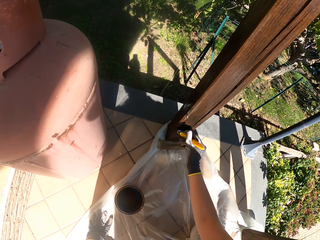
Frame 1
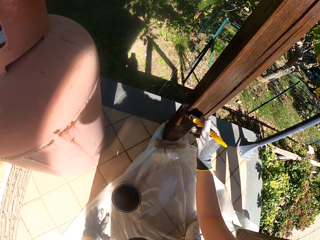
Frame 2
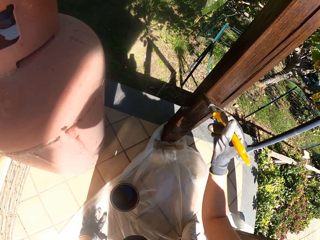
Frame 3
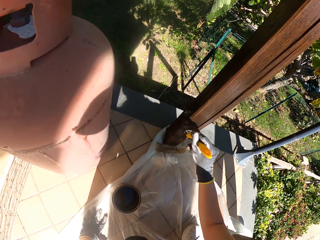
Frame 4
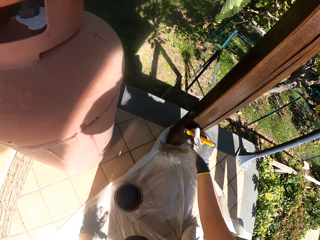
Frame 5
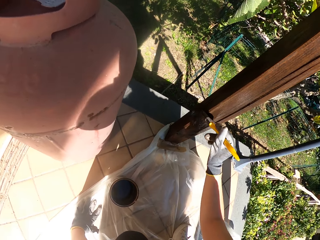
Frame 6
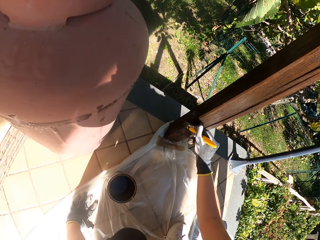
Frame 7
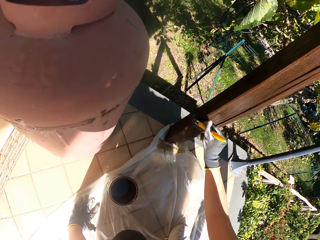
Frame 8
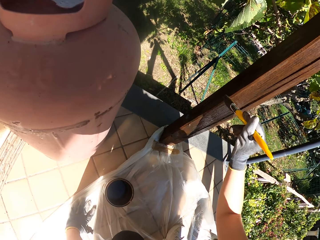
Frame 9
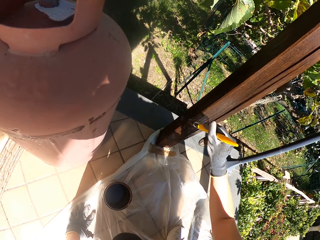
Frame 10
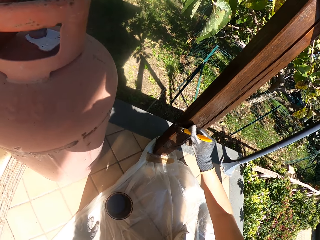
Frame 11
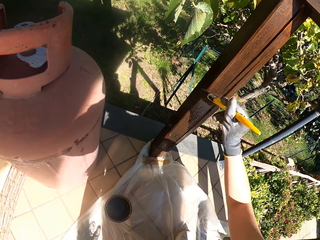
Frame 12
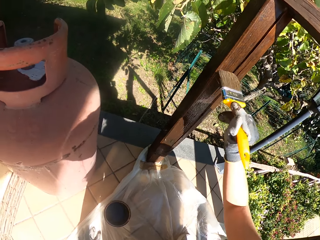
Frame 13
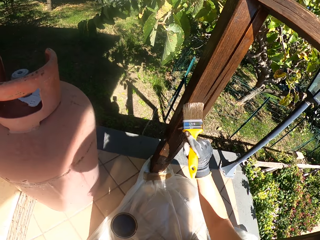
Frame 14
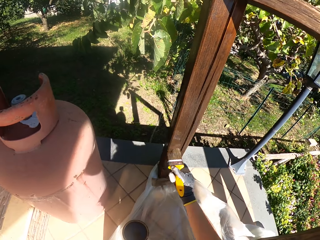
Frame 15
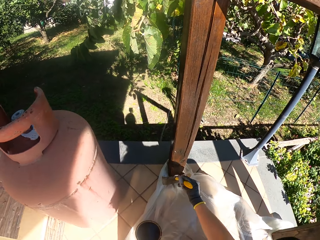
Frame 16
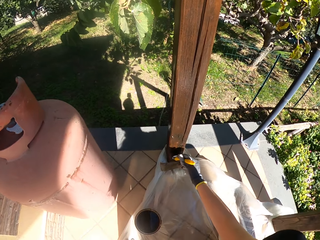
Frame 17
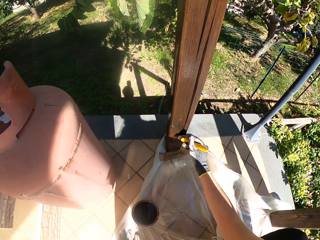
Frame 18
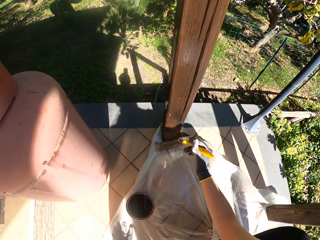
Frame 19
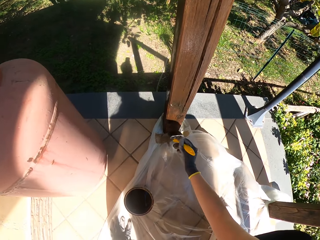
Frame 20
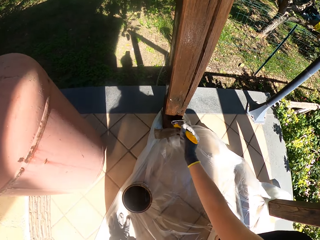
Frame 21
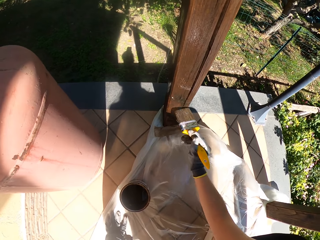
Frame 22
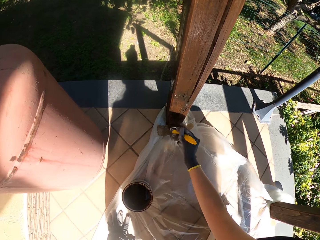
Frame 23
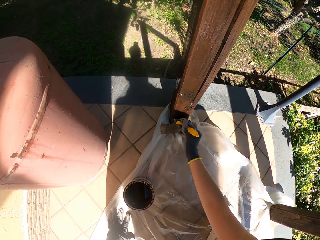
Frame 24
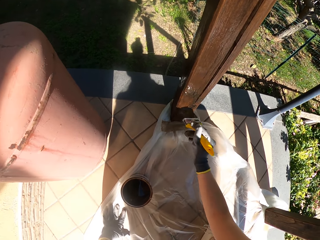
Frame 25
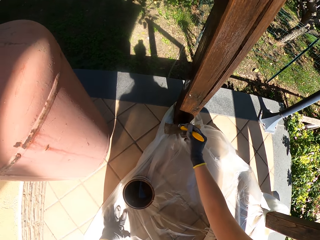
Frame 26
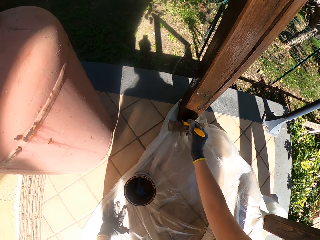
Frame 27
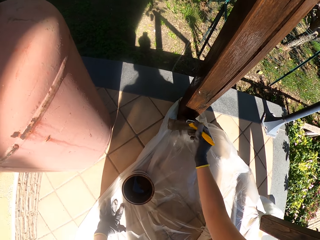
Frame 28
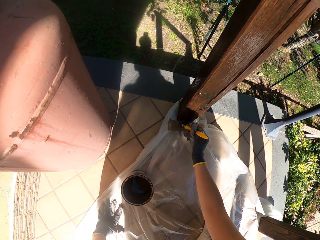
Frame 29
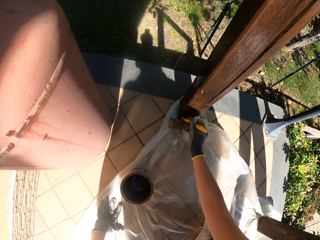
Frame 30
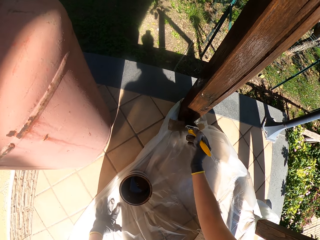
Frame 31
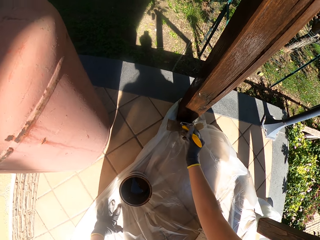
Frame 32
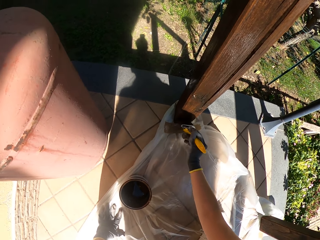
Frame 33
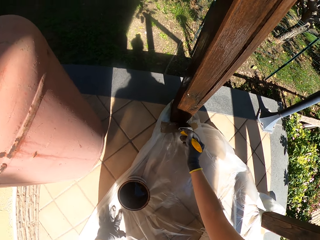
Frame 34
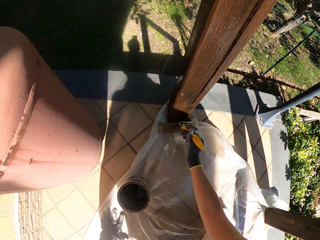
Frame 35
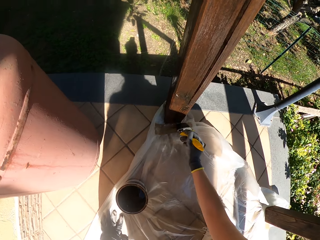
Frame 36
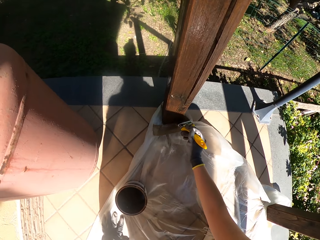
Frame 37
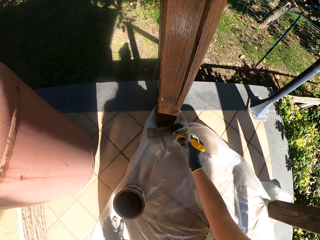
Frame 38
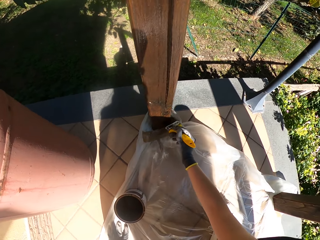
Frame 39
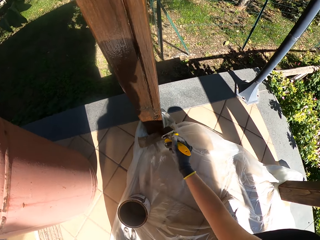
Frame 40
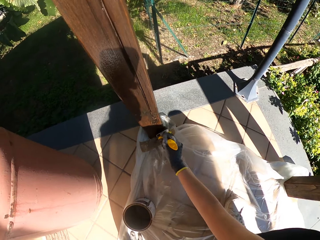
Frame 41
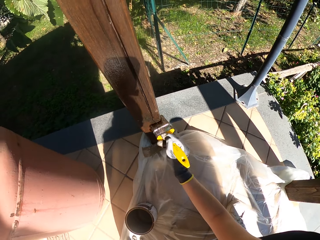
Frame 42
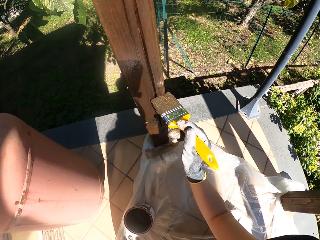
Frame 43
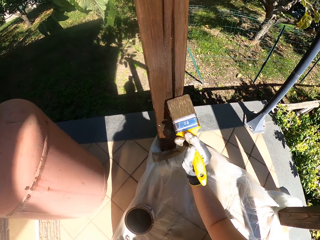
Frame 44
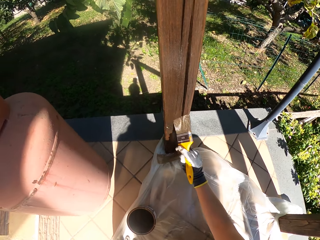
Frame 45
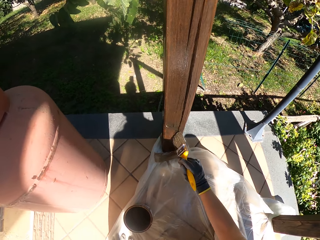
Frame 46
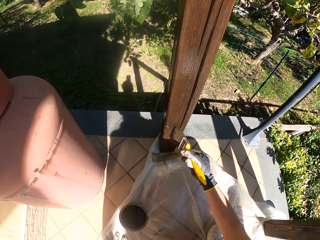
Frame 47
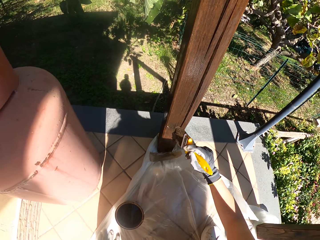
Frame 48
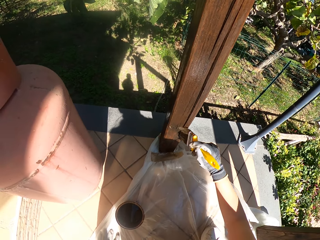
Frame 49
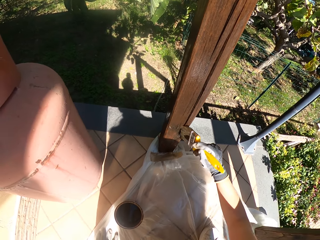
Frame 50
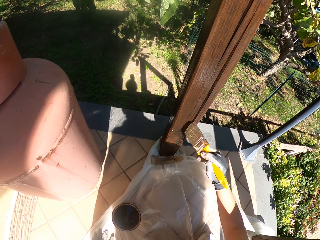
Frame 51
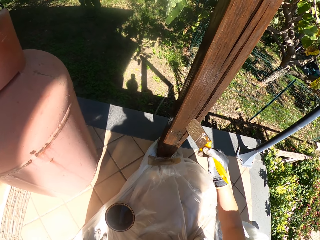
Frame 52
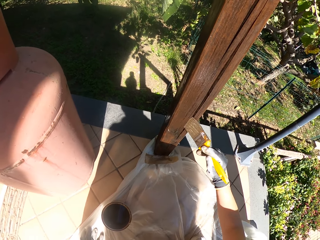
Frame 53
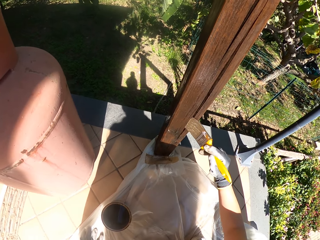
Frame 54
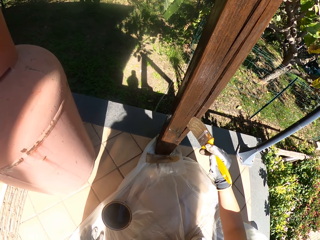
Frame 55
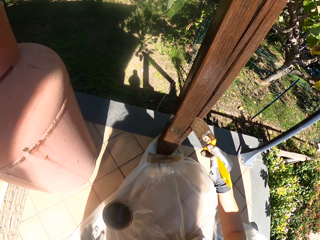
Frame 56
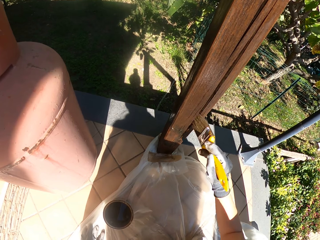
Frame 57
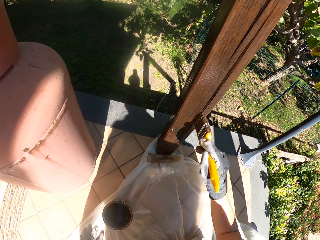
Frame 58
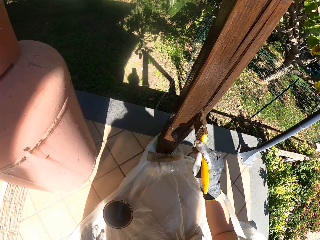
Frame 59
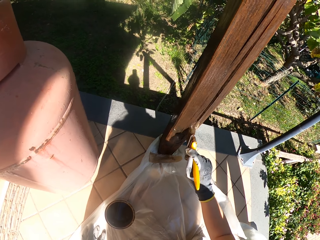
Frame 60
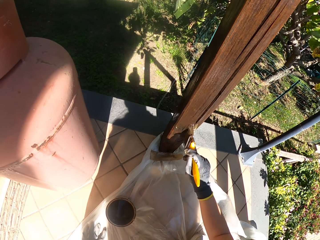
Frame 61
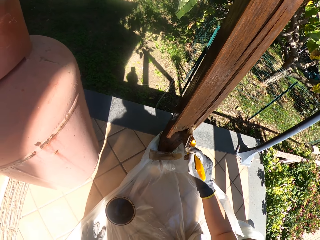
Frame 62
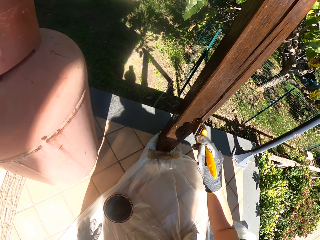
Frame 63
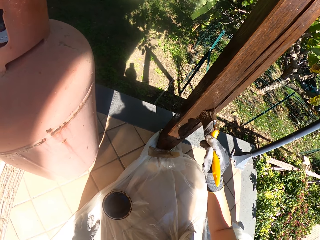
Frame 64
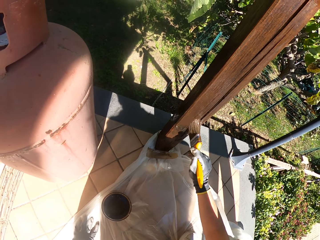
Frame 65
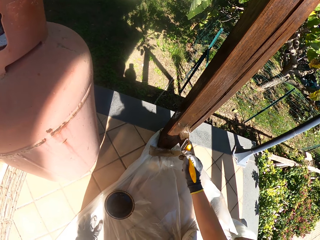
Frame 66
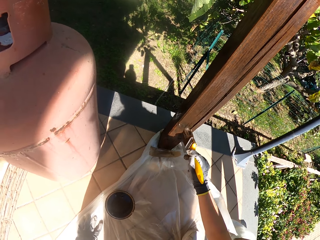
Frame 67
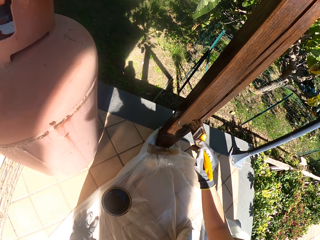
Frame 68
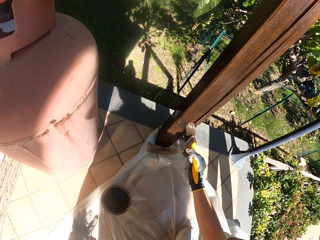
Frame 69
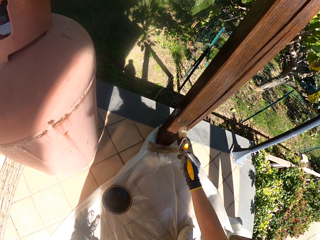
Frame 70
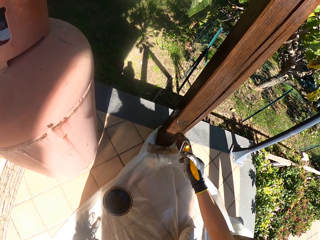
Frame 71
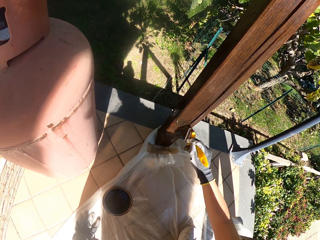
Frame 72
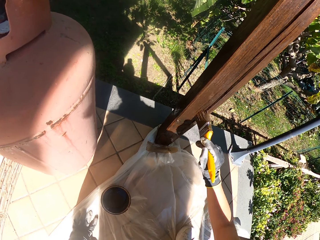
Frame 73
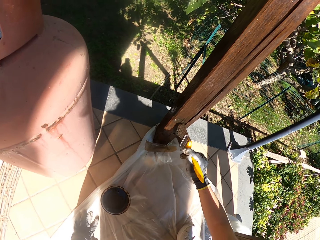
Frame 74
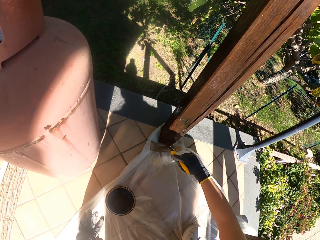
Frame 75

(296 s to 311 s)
The camera wearer concentrates on a hole on the post.

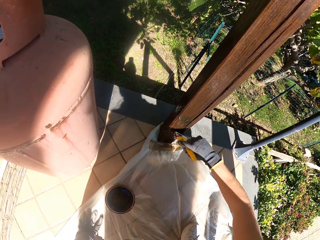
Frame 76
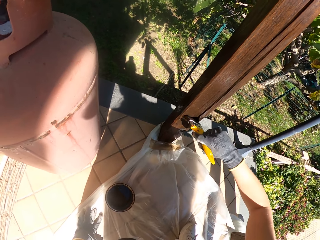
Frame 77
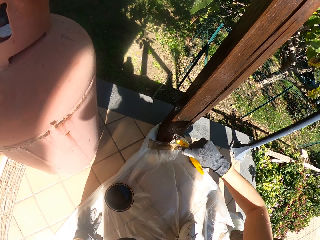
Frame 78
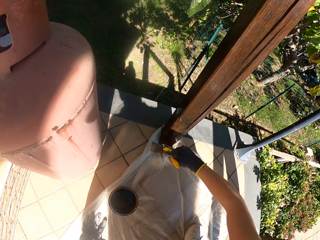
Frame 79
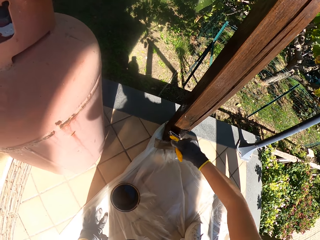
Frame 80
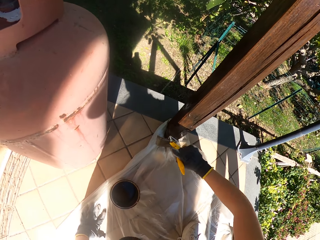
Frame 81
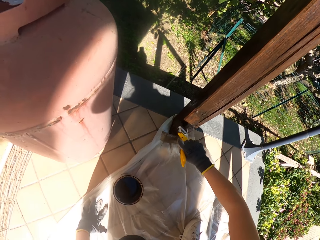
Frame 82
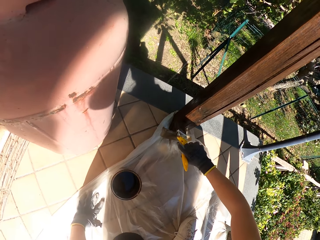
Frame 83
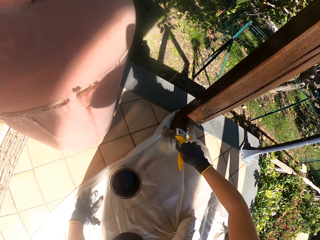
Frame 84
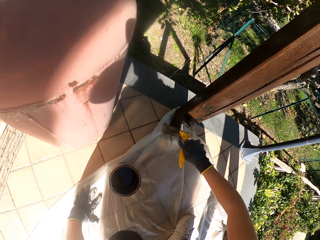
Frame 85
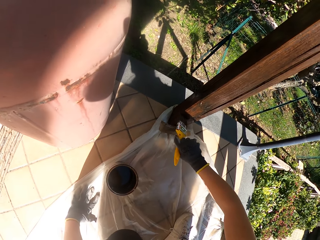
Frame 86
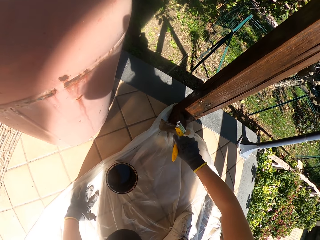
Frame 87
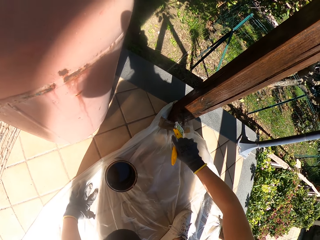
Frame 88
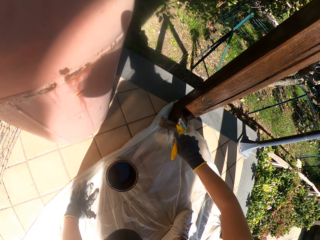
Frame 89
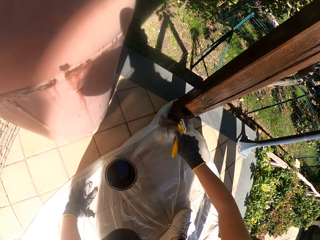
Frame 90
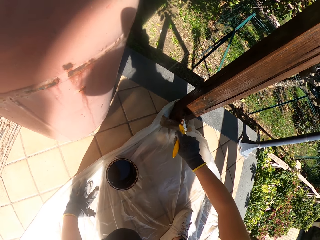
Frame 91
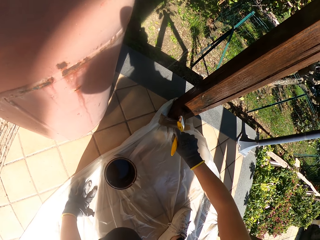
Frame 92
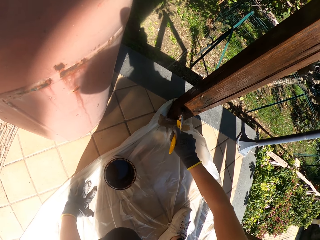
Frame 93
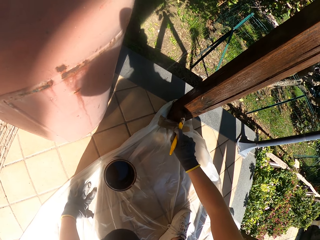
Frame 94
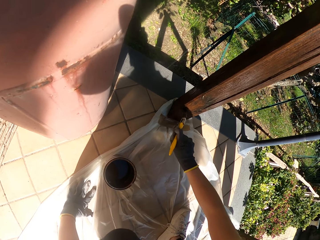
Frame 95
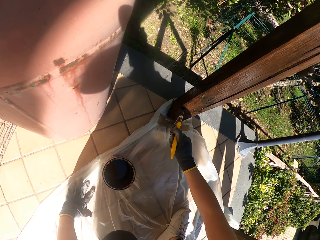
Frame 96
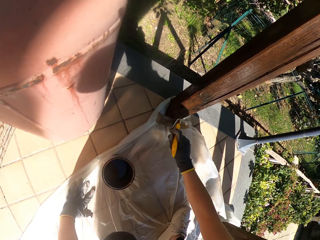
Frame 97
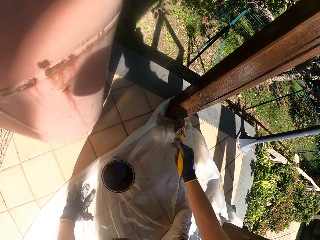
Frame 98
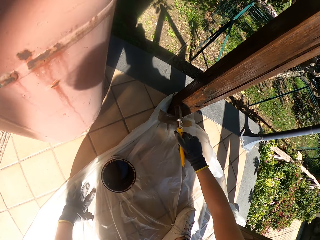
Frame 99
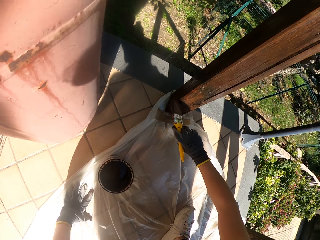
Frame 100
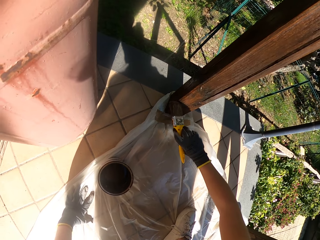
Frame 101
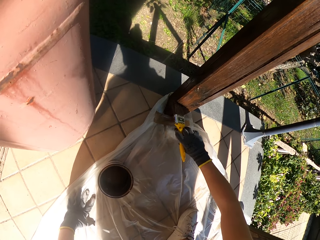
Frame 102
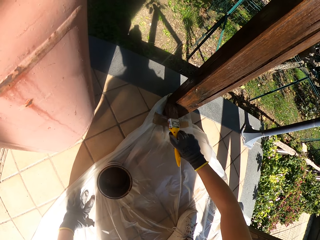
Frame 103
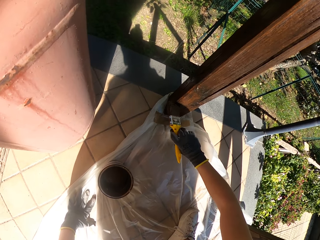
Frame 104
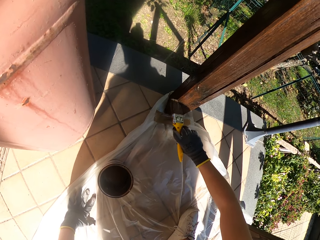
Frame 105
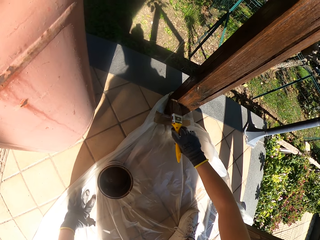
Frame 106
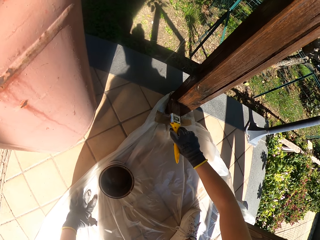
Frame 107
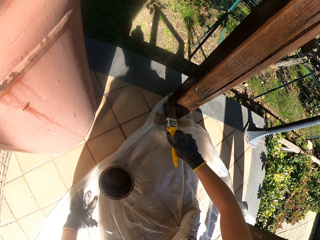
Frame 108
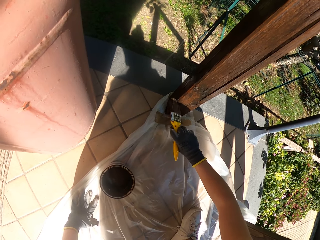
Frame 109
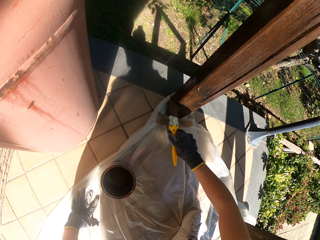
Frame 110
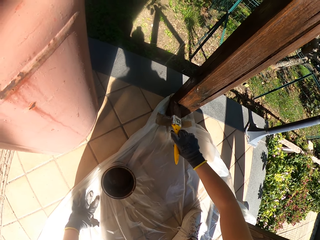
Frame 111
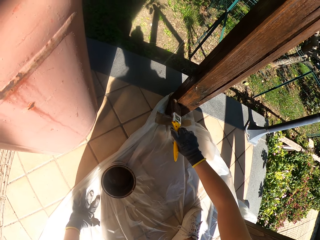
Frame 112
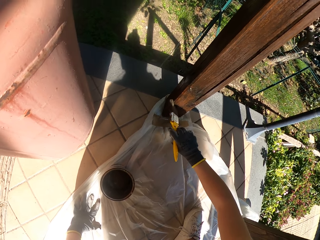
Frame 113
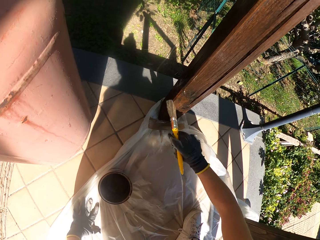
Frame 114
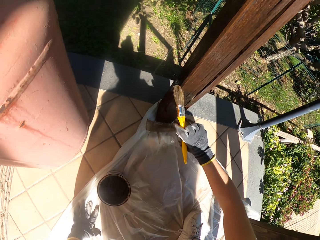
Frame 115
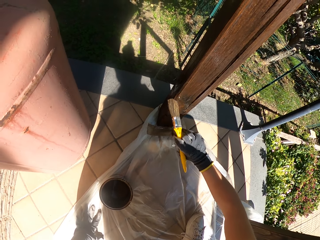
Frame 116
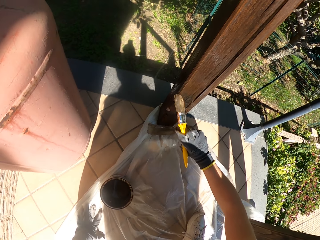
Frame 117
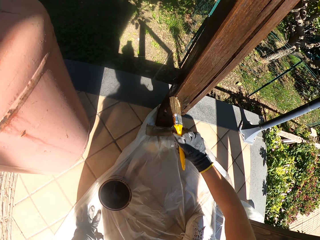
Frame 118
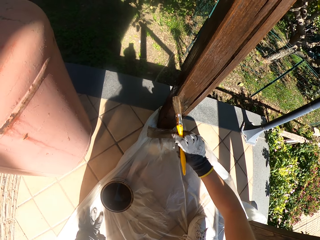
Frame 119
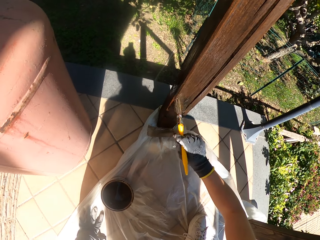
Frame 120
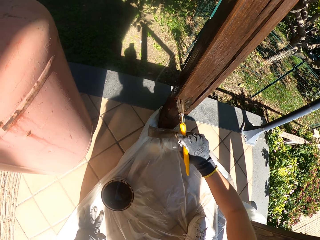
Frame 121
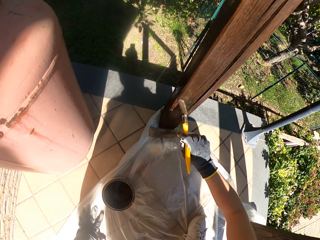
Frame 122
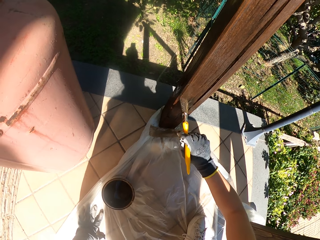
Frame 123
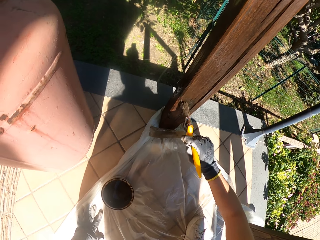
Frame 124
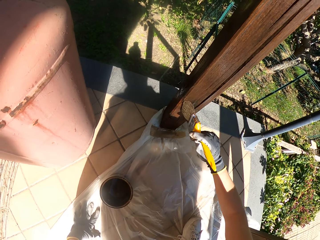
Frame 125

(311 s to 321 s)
The camera wearer paints the post on the bottom.
